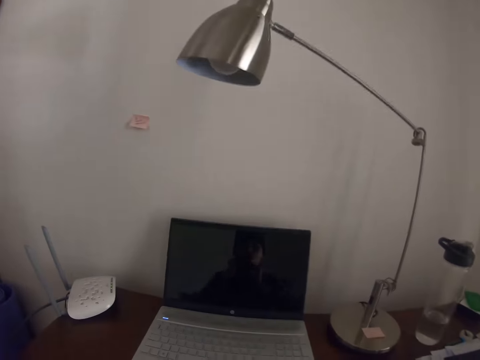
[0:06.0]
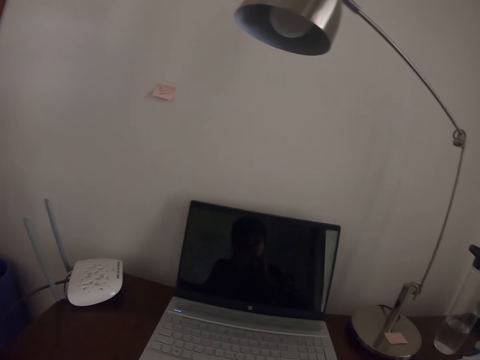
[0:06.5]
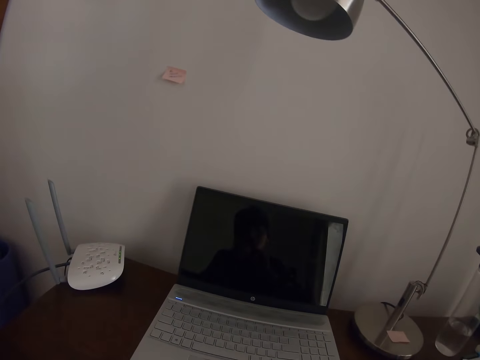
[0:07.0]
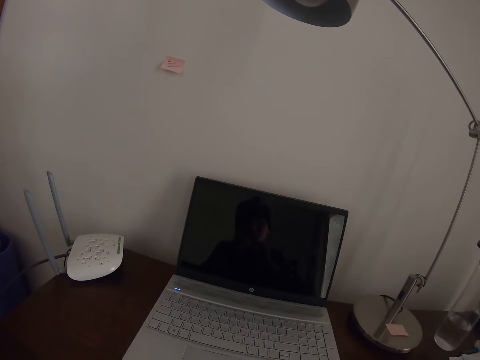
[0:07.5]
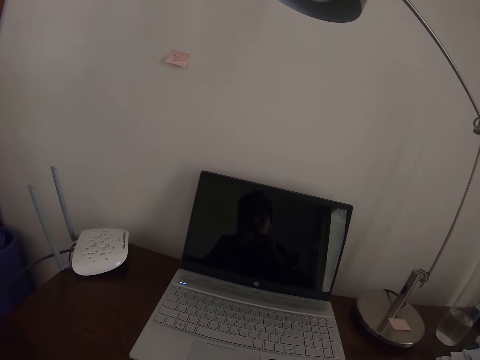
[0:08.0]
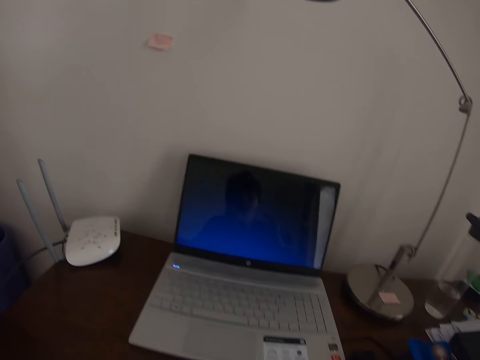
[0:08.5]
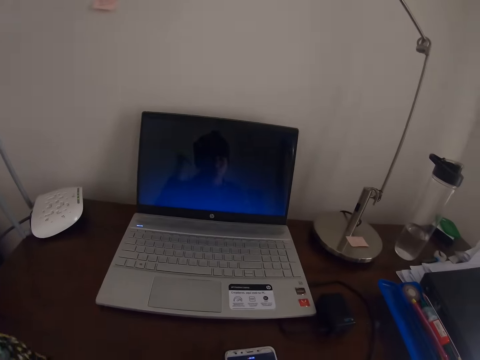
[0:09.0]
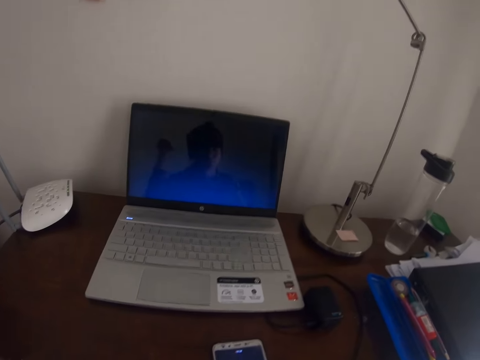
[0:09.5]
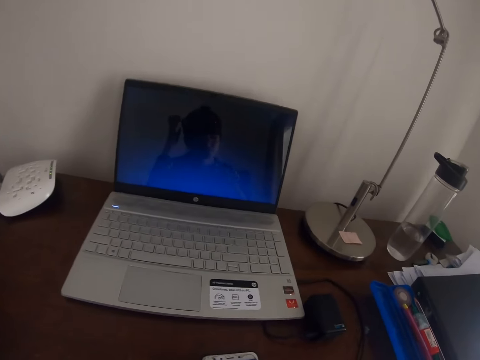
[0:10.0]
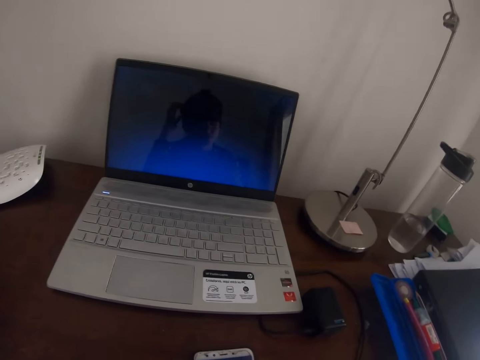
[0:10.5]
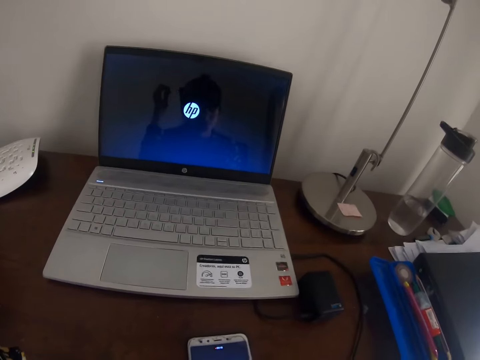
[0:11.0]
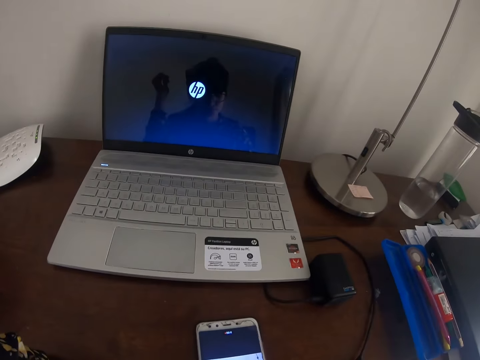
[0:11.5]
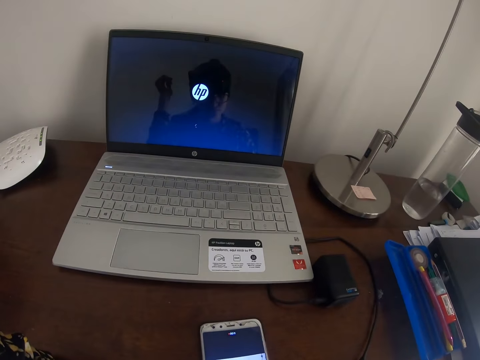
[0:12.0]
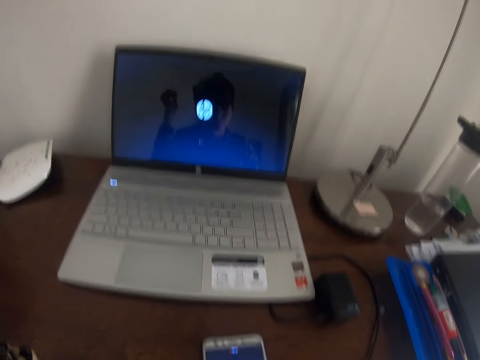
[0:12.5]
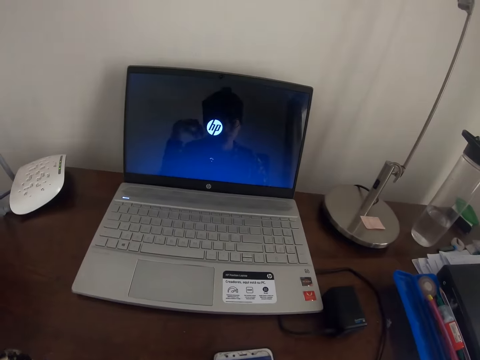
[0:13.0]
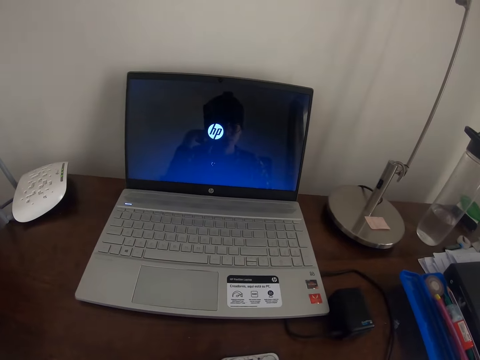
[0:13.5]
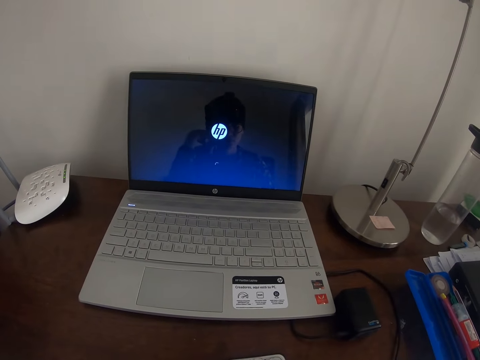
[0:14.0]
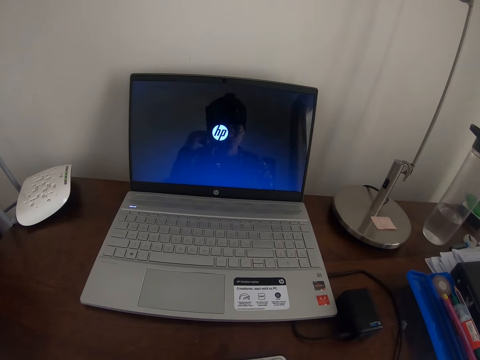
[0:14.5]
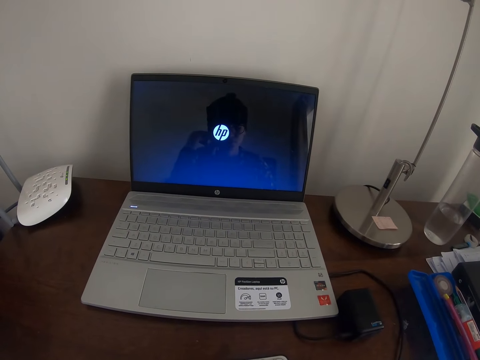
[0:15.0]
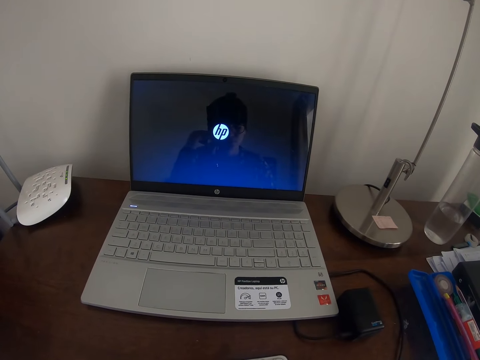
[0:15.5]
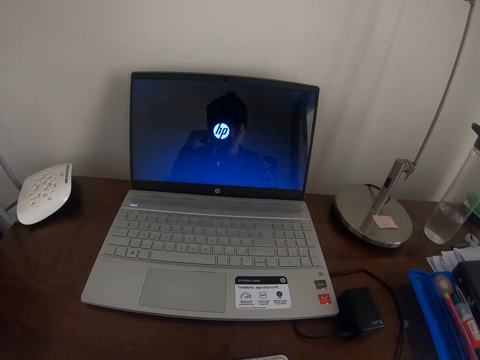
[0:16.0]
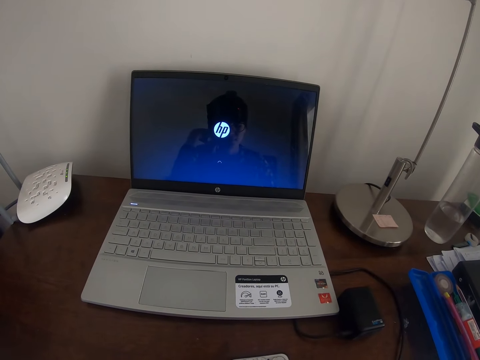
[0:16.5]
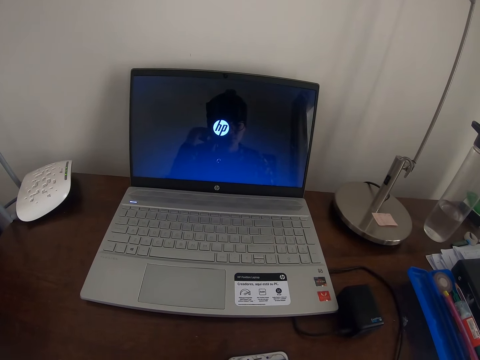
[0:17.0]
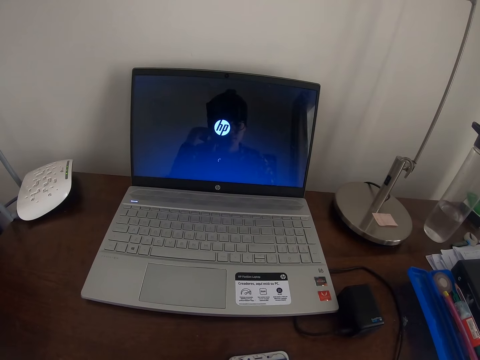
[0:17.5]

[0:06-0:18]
The camera wearer moves the hand. They look at the laptop. They touch the hair. They look at the laptop.

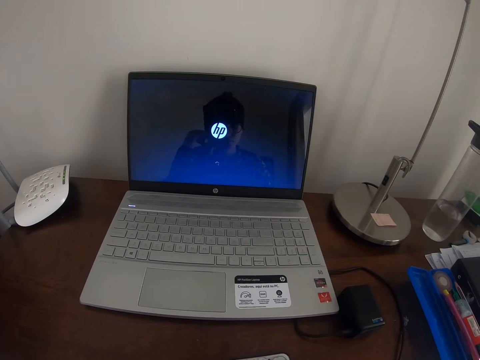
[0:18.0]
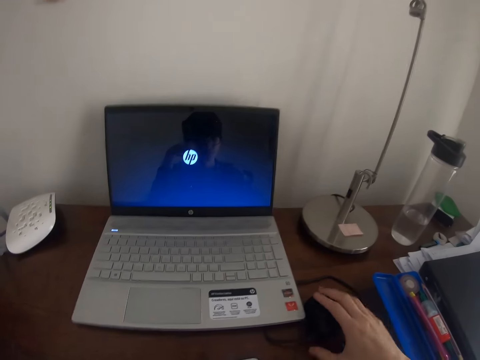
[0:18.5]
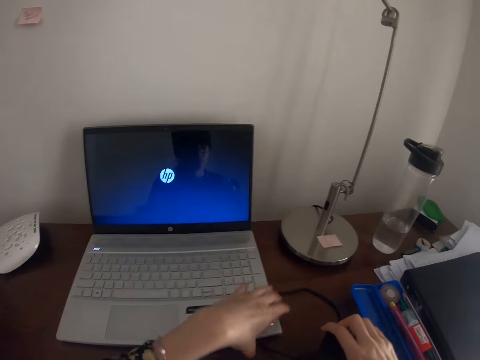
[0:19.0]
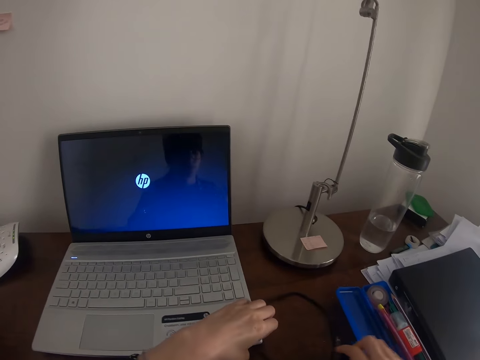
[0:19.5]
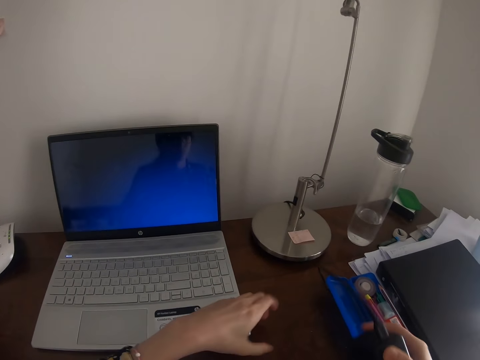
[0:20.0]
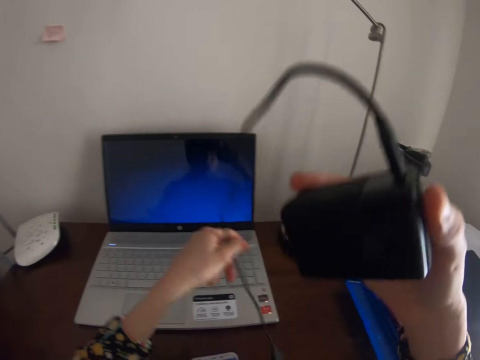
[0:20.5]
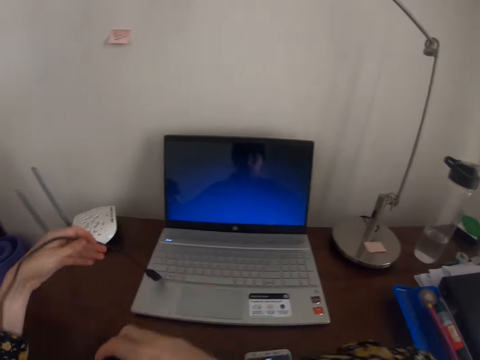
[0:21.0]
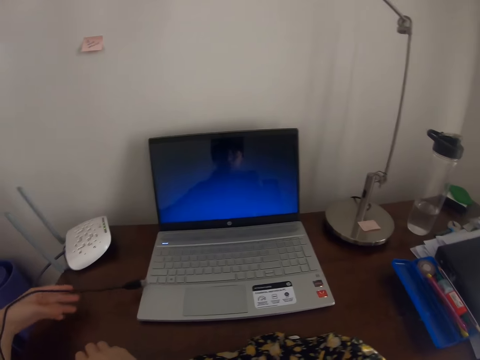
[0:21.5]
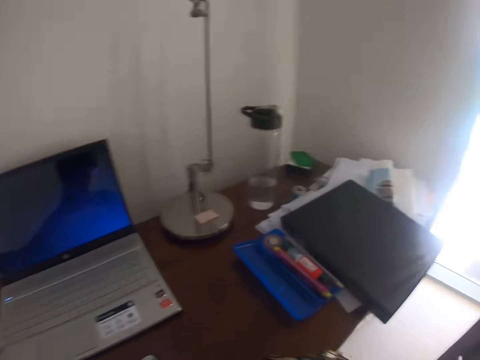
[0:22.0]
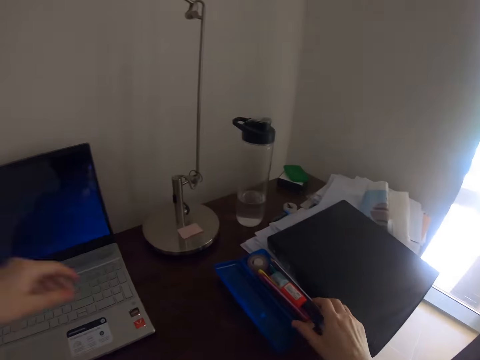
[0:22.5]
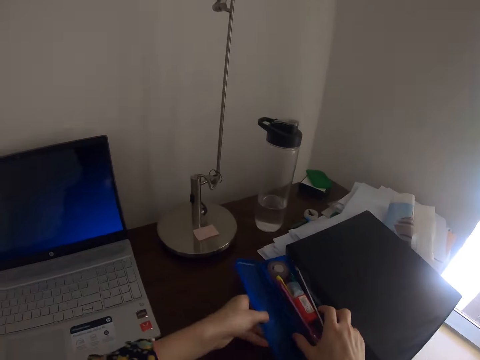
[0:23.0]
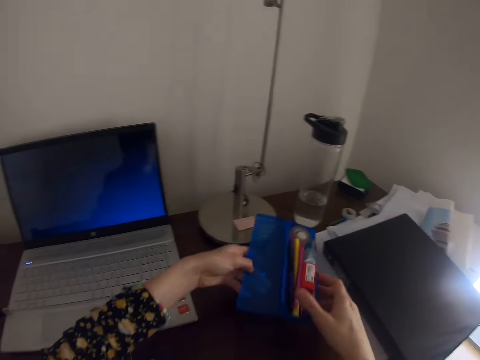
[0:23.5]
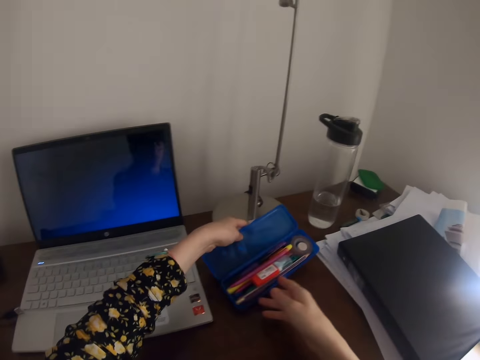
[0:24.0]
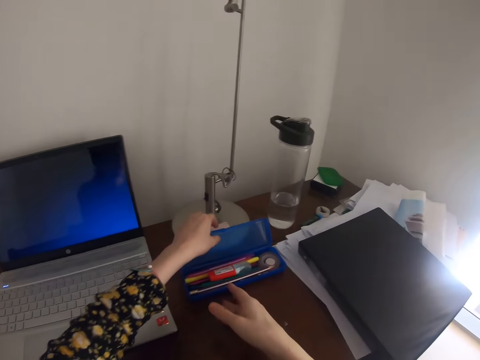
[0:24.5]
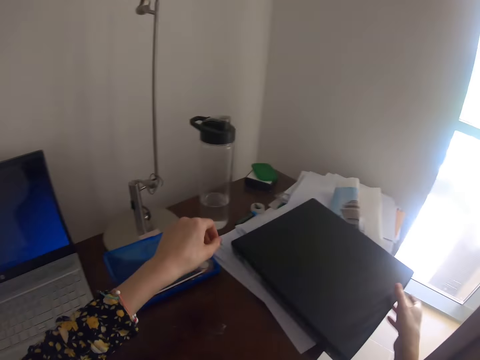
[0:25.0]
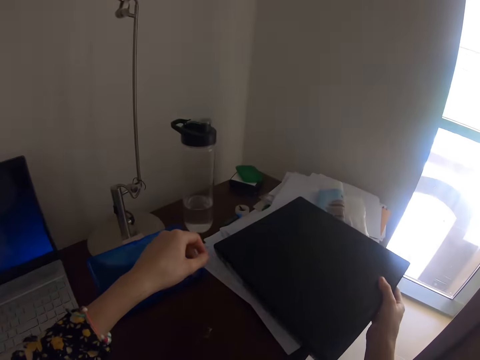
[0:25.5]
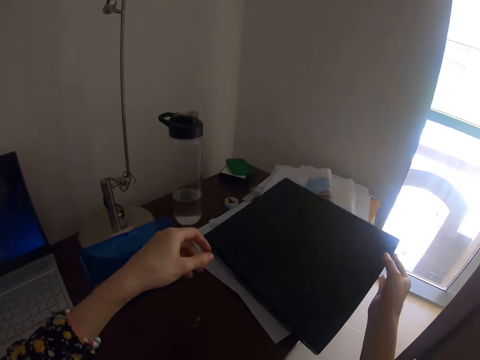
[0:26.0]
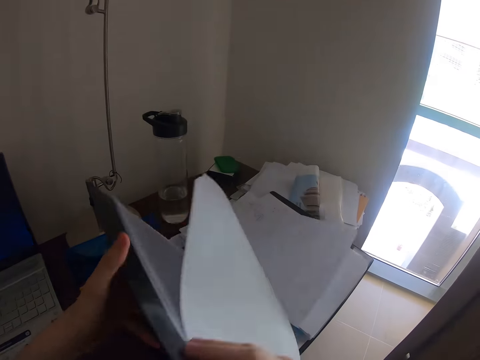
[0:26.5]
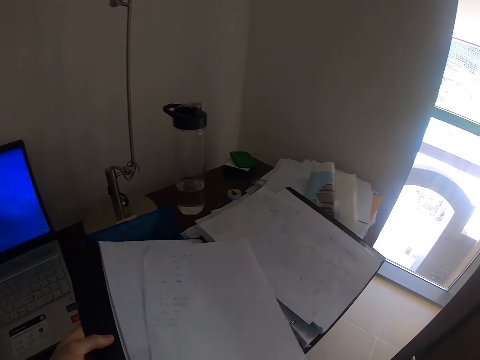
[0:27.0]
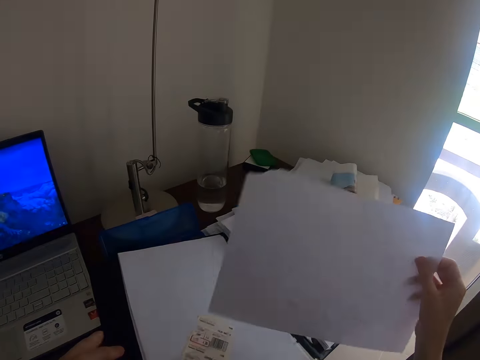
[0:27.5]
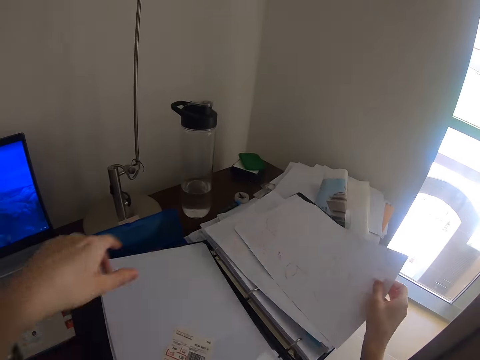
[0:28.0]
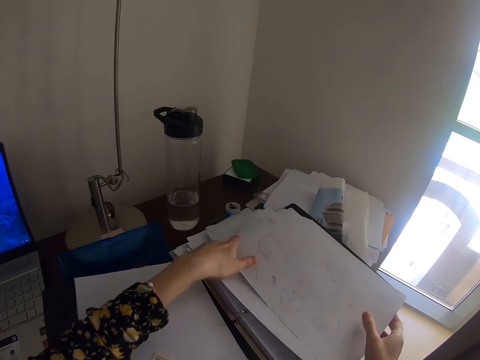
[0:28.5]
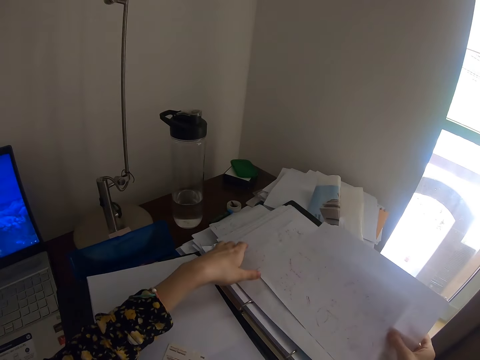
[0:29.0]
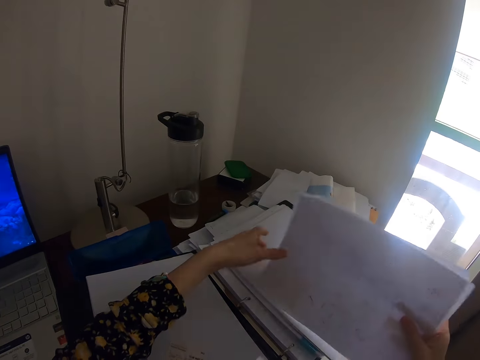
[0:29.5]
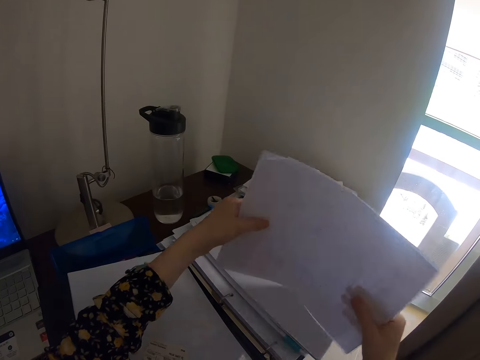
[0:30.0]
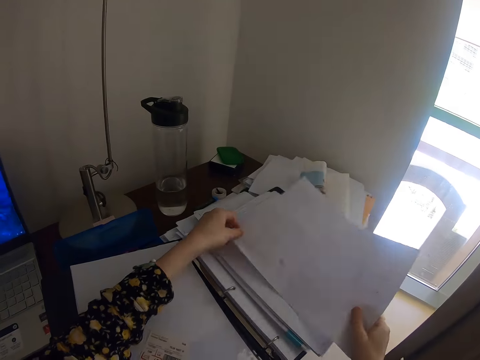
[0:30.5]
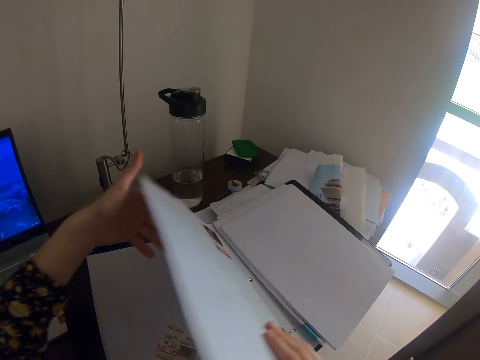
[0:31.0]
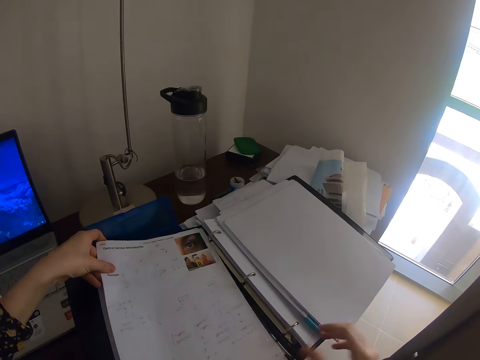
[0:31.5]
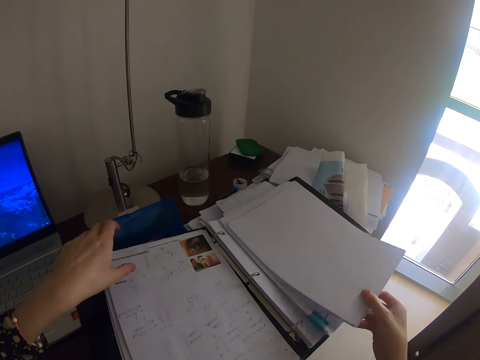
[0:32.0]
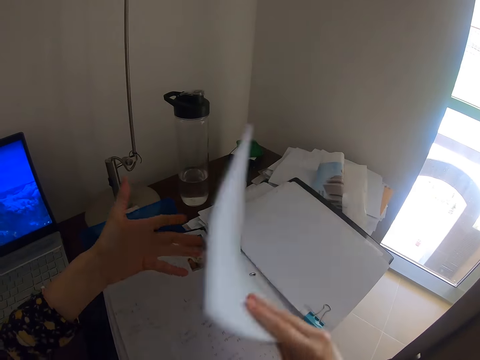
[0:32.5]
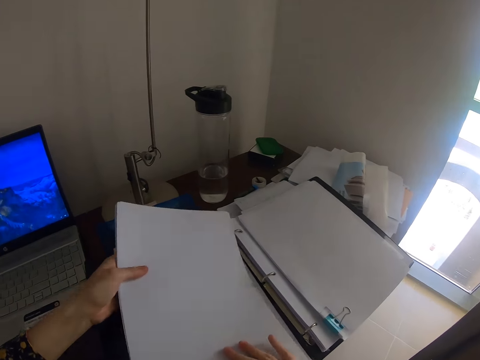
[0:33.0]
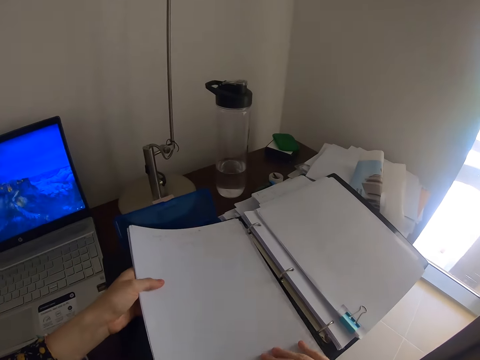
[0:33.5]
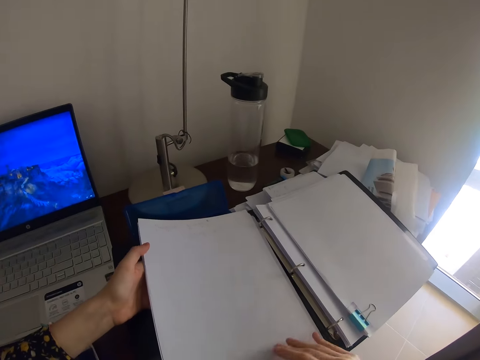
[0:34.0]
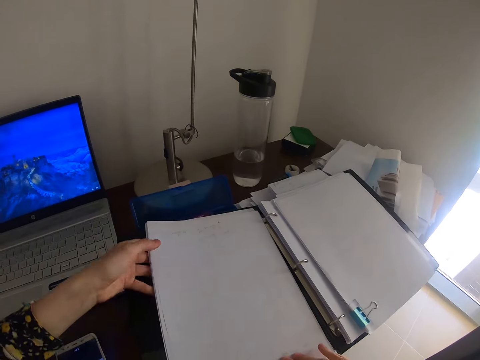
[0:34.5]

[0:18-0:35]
The camera wearer touches the adapter or charger. They lift the adapter. They hold the charger. They put the adapter on the table. They pick up the container and put the container down. They open the file. They move the paper. They hold the paper. They pick up the papers. They put the paper on the file. They arrange the papers on the file. They pick up the papers, pass the papers to the left hand and put the papers down.
